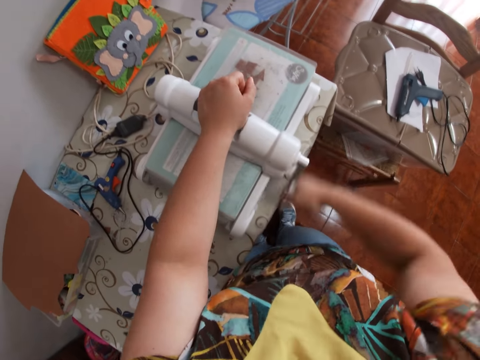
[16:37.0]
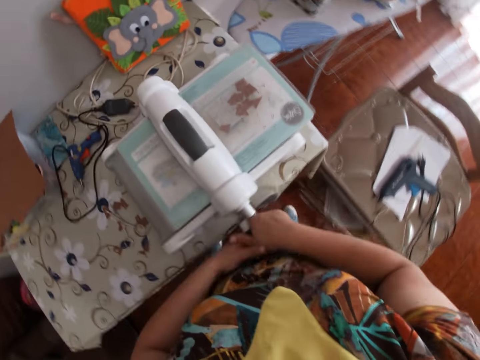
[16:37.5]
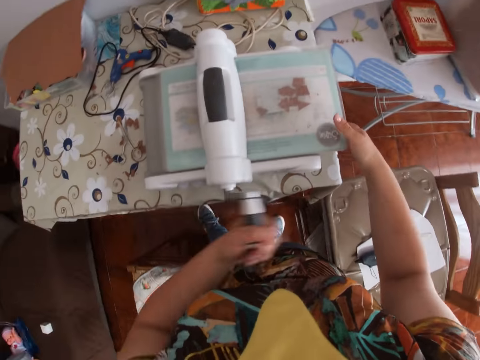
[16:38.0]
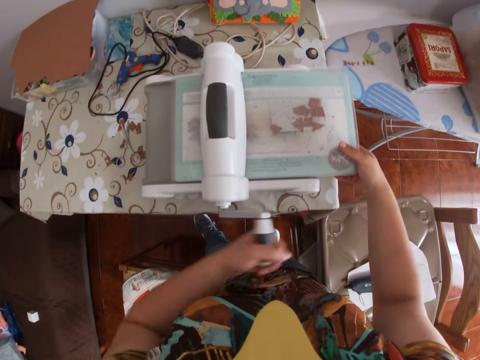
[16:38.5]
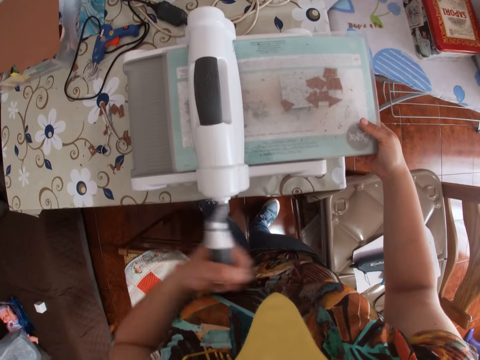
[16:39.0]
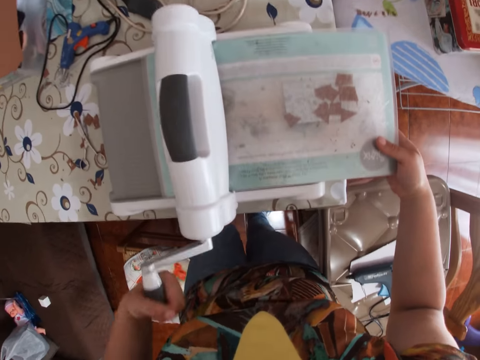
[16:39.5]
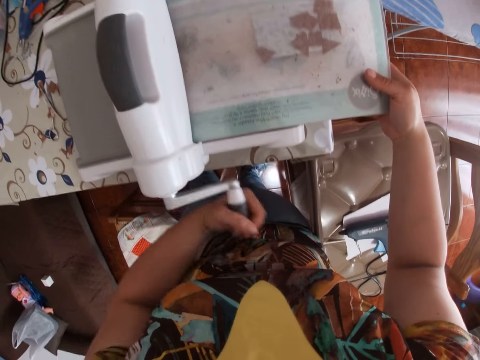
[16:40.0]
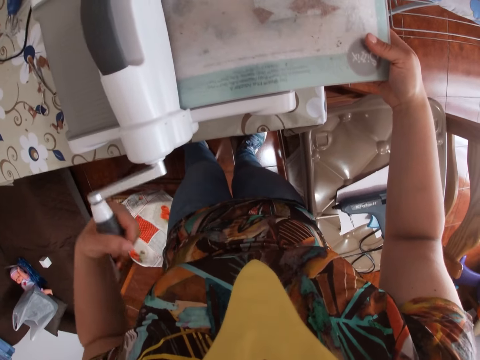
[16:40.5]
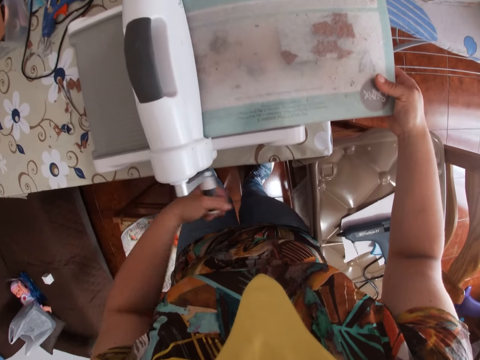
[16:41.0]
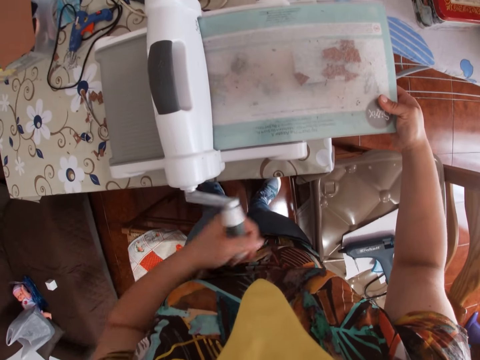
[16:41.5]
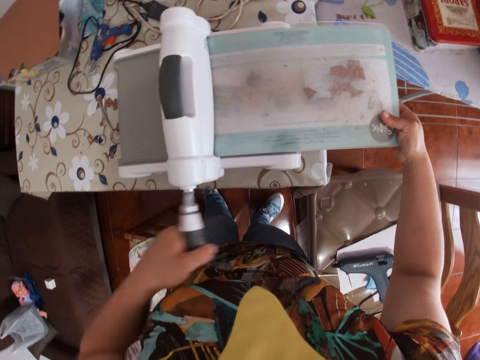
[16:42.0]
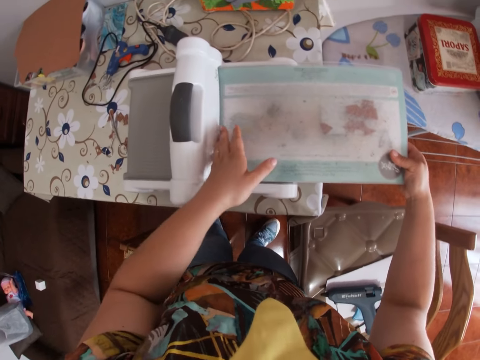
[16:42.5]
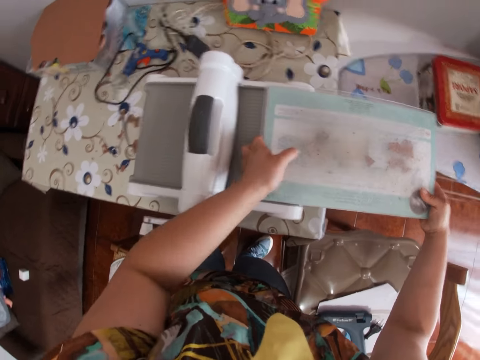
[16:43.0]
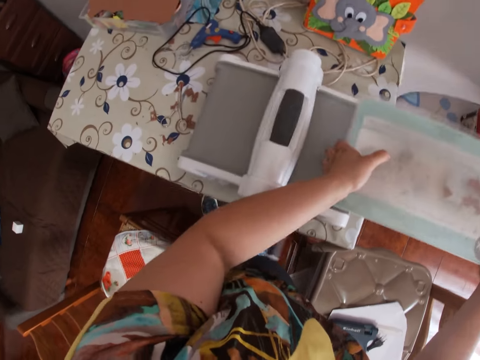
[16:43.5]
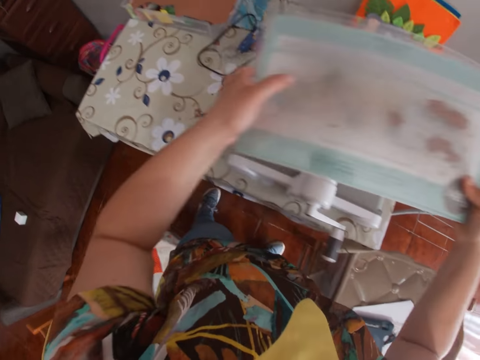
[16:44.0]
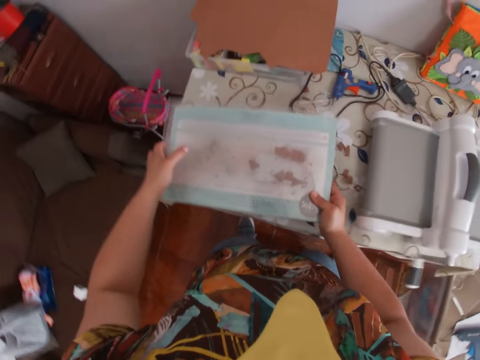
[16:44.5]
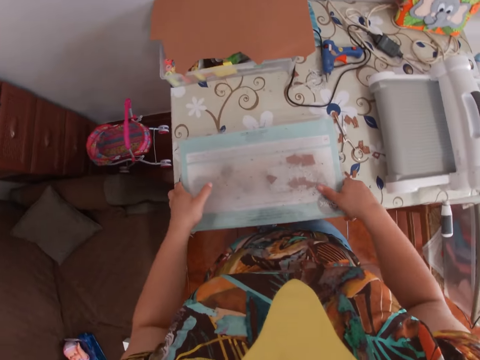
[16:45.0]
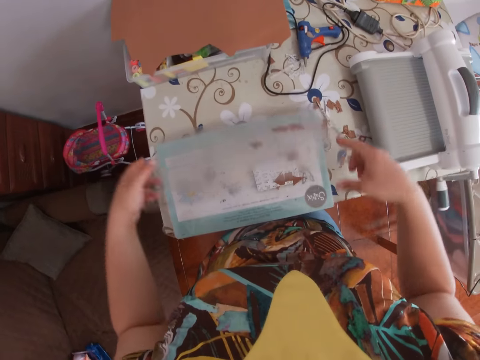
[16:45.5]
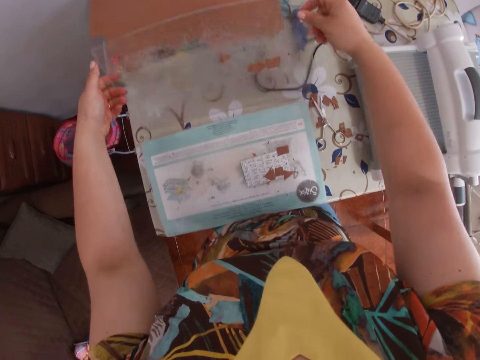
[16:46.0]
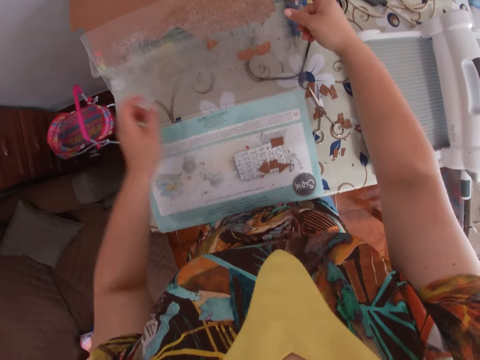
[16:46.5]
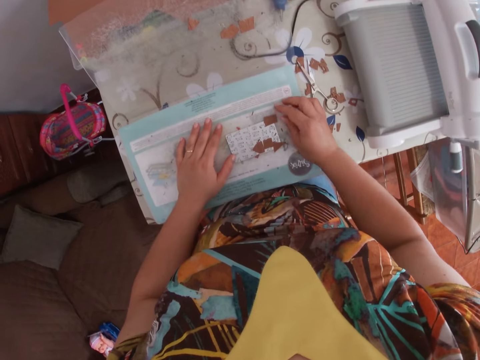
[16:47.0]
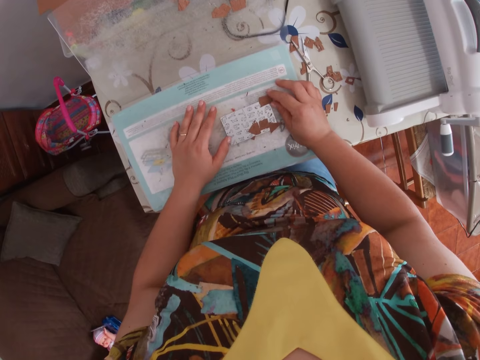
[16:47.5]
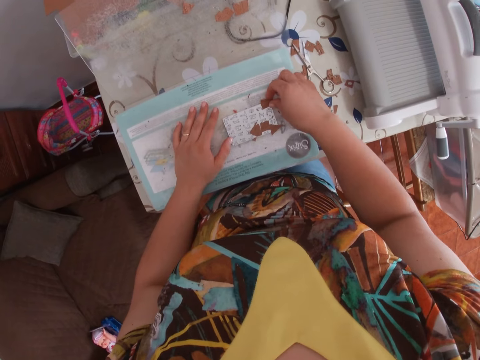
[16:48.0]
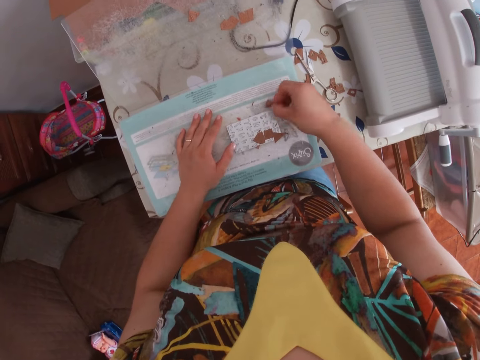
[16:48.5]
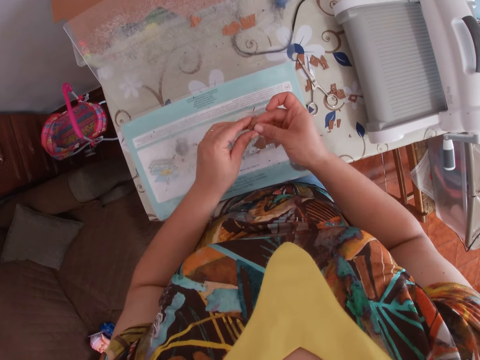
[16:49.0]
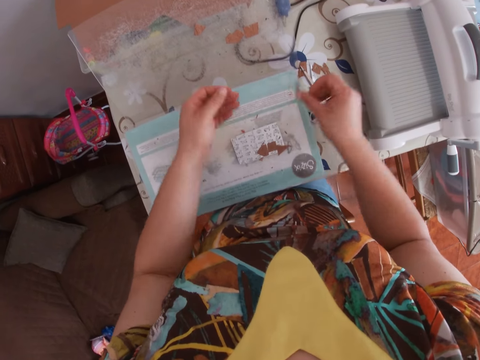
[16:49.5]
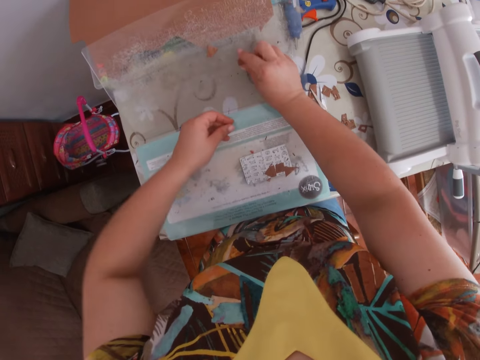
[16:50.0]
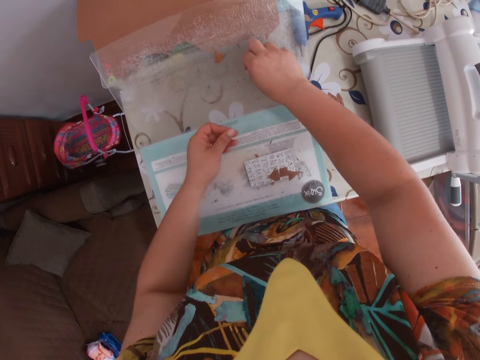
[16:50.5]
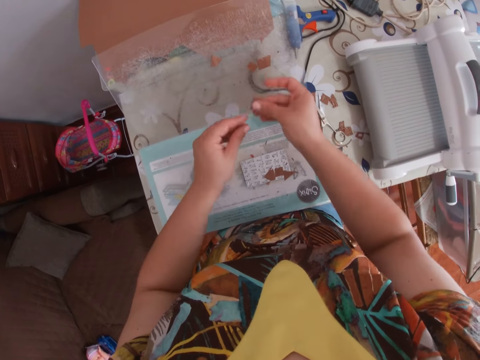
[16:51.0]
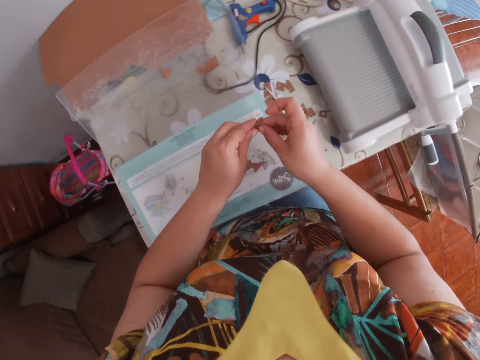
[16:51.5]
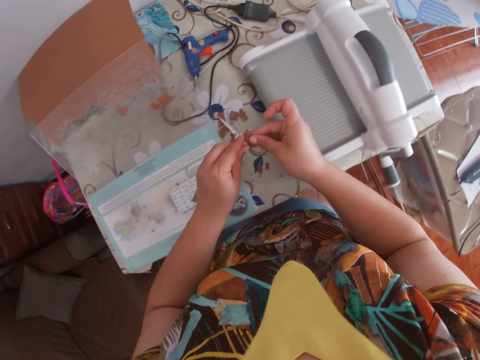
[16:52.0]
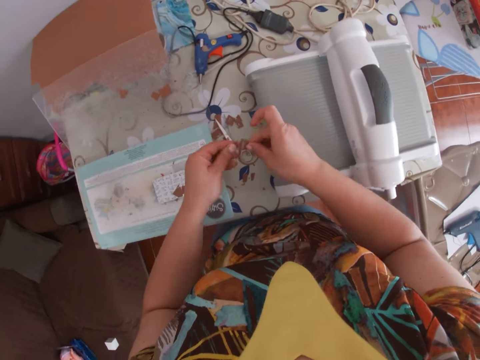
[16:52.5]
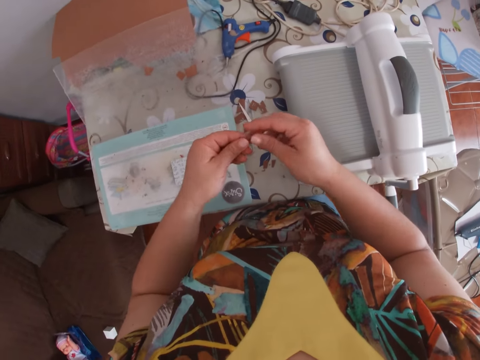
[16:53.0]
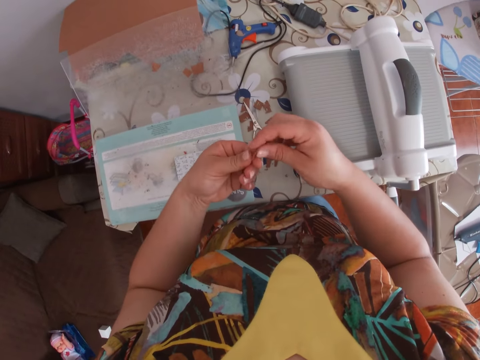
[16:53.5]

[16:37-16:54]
The camera wearer takes her right hand off the die cutting machine's handle. She grabs the die cutting machine's handle with her left hand. She rotates the handle of the die cutting machine with her left hand. She takes out the base plate, die and cutting pad from the die cutting machine's cutting platform with both hands. She places the base plate, die and cutting pad on the table with both hands. She takes off the cutting pad with both hands. She picks up a piece of leather from the die with her right hand. She removes the cut piece of leather with both hands. She removes a piece of leather from the face of the cutting pad with her right hand. She removes the cut piece of leather with both hands.

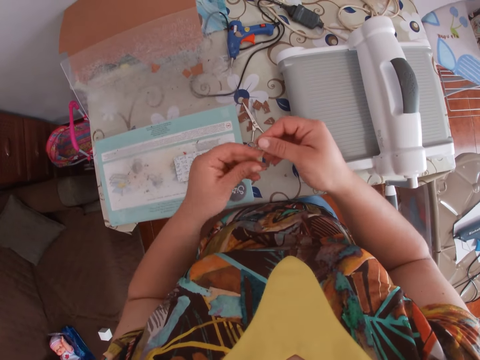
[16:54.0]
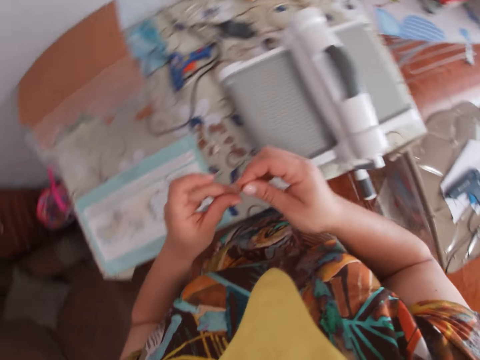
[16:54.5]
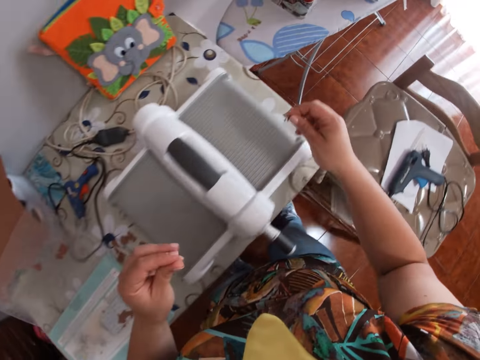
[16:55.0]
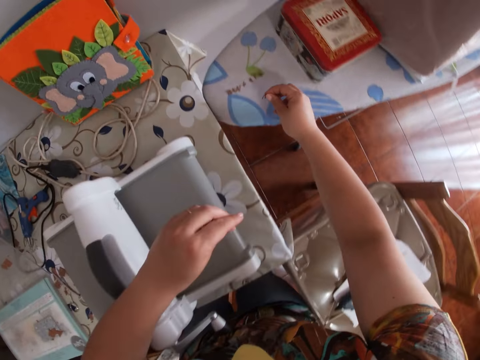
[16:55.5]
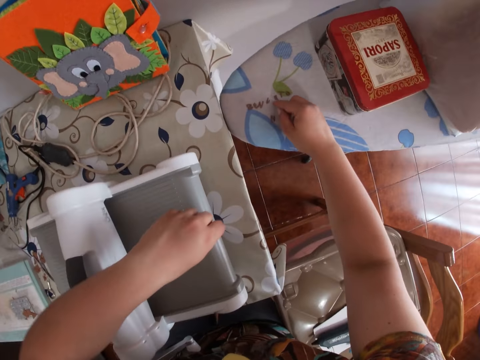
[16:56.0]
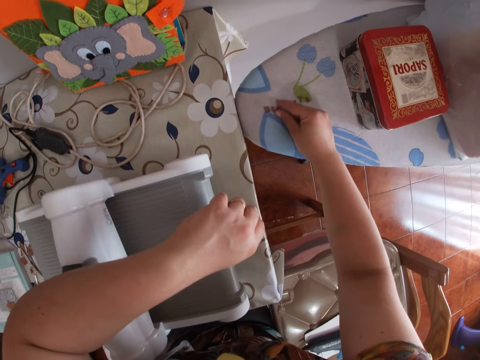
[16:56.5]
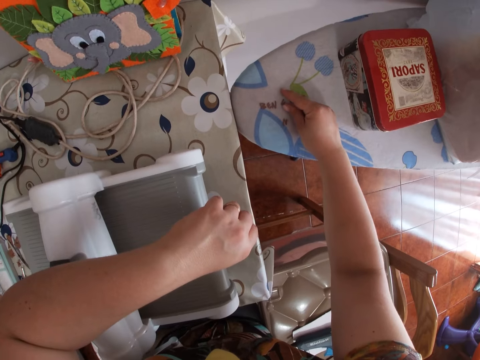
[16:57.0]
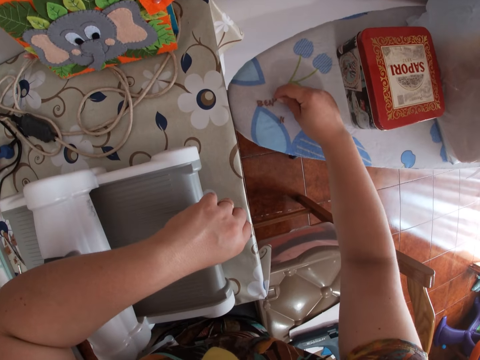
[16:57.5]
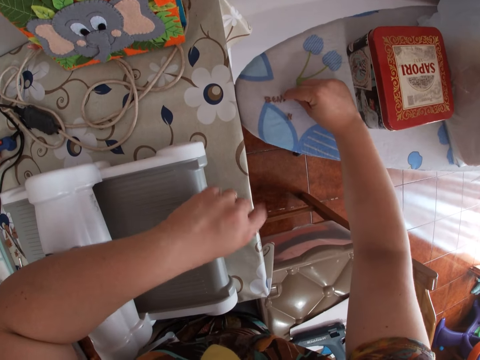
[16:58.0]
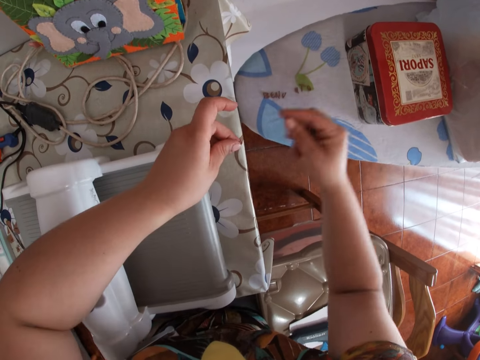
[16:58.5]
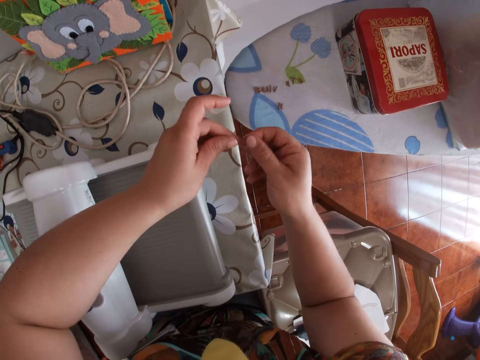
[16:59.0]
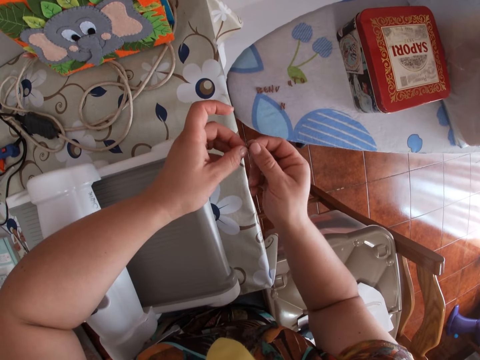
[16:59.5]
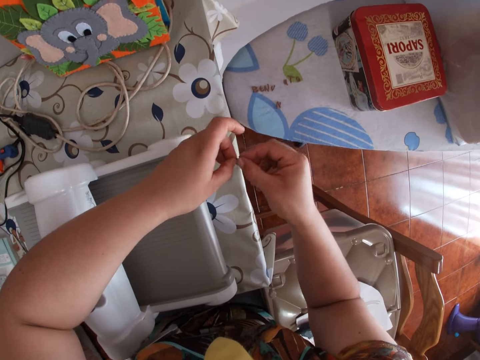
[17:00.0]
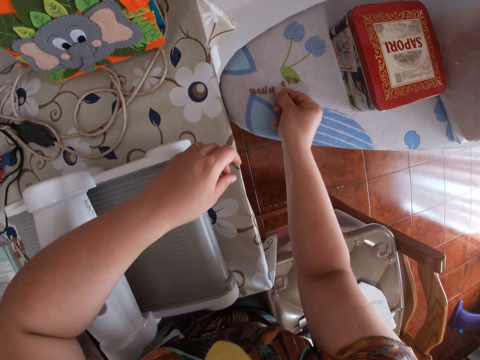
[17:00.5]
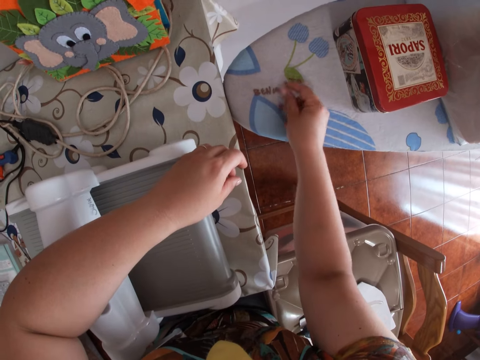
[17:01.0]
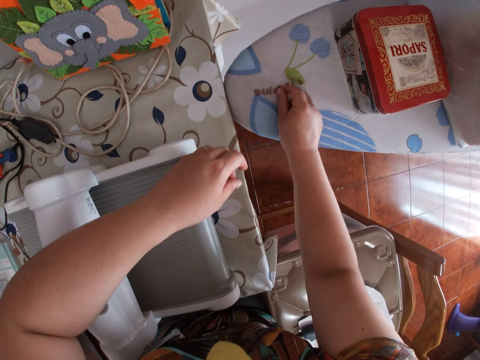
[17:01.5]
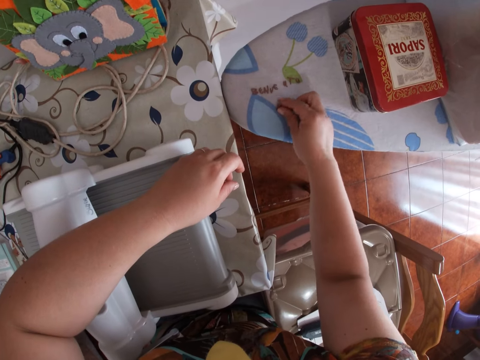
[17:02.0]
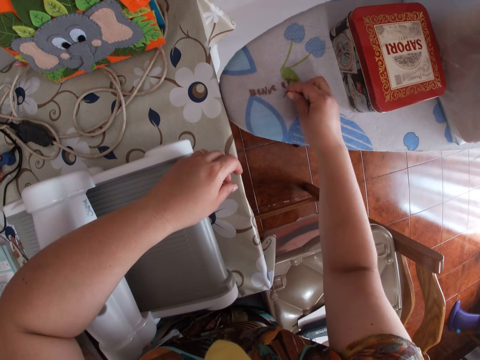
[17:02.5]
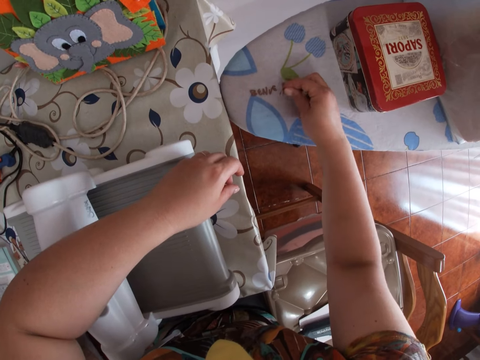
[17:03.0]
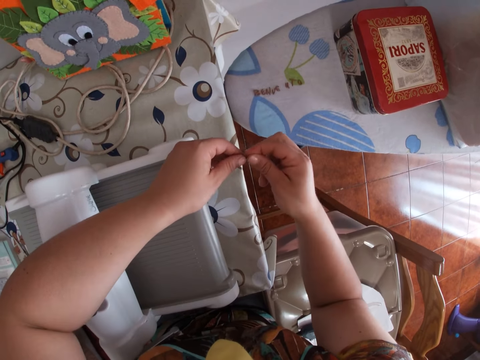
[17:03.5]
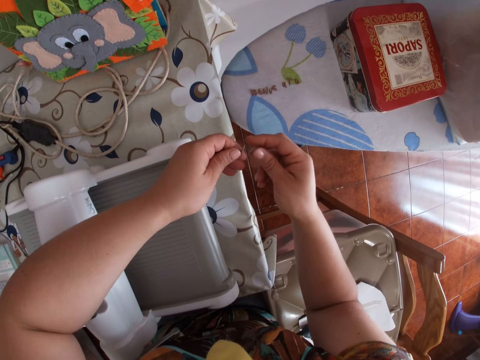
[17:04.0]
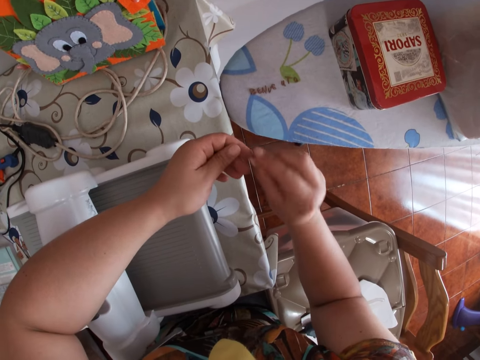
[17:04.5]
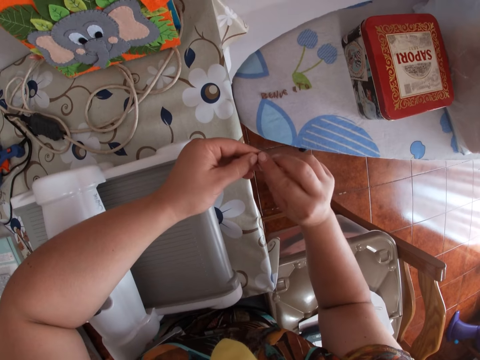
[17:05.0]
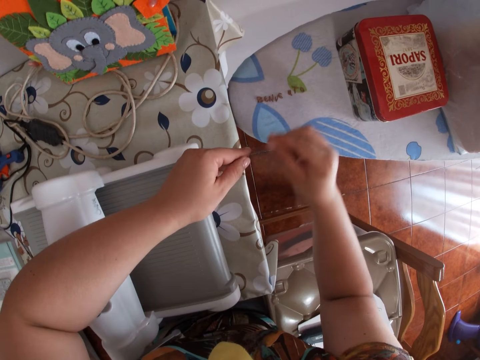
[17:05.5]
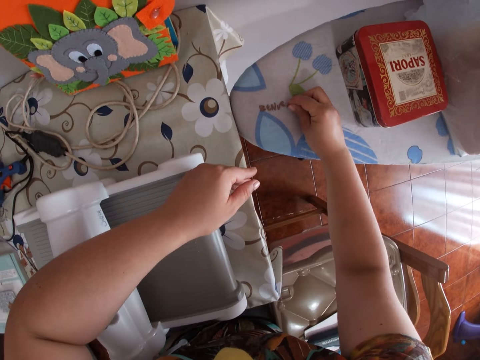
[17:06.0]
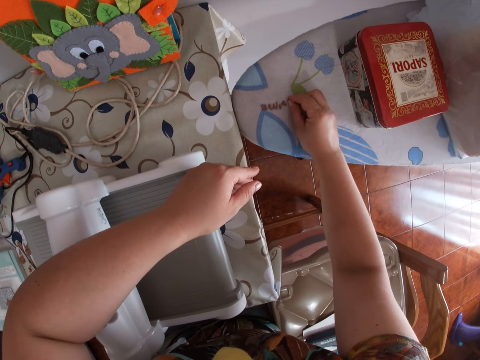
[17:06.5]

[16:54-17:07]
The camera wearer places the cut pieces of leather on the other table.
